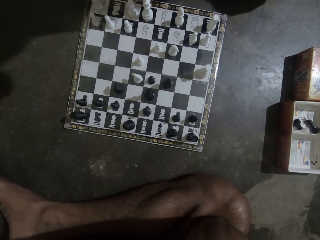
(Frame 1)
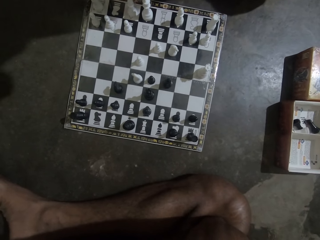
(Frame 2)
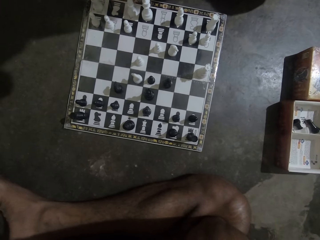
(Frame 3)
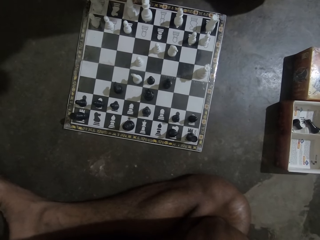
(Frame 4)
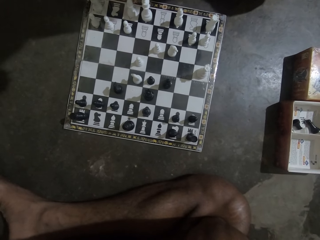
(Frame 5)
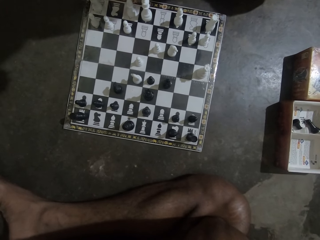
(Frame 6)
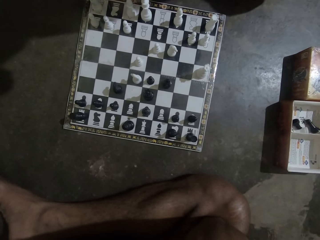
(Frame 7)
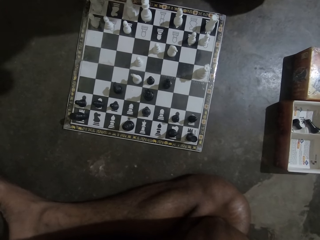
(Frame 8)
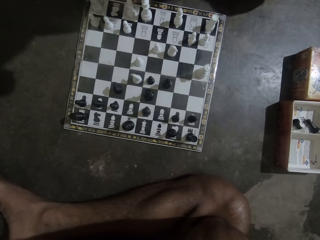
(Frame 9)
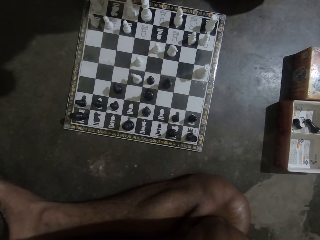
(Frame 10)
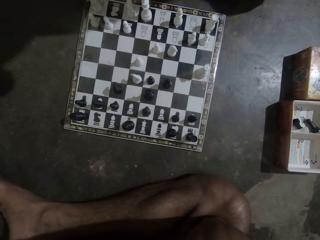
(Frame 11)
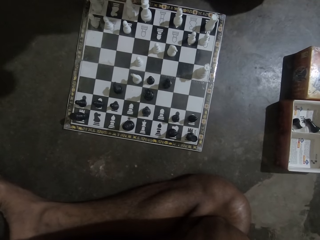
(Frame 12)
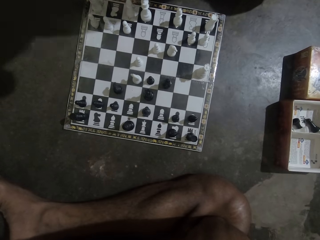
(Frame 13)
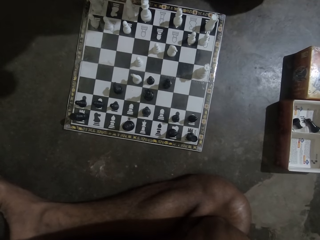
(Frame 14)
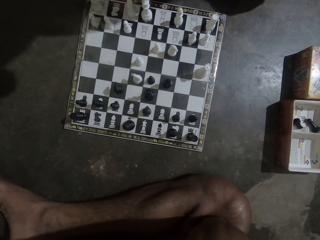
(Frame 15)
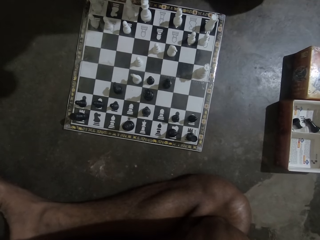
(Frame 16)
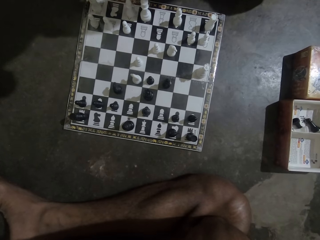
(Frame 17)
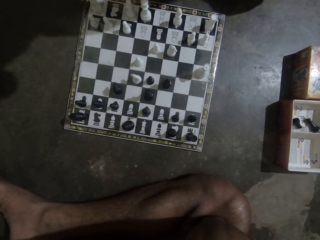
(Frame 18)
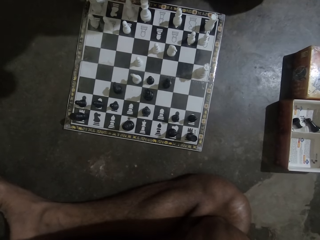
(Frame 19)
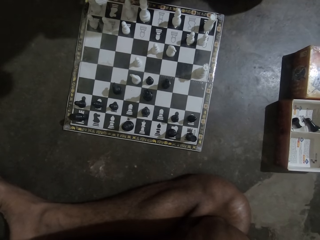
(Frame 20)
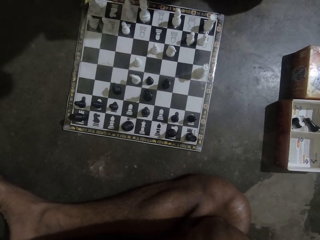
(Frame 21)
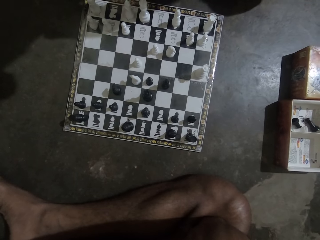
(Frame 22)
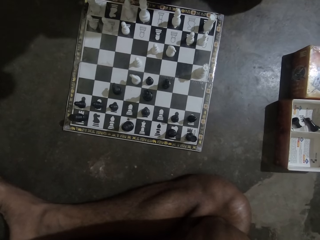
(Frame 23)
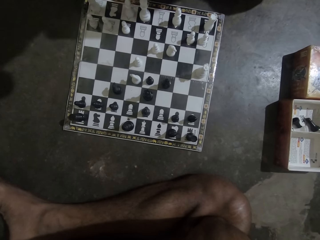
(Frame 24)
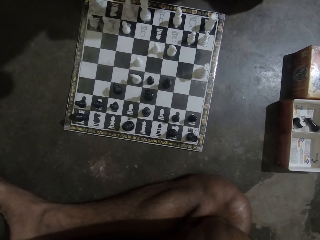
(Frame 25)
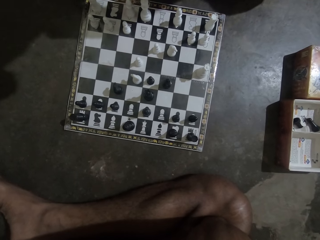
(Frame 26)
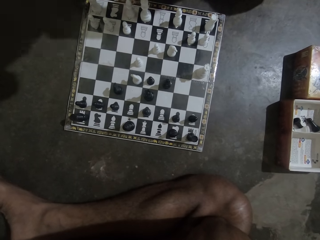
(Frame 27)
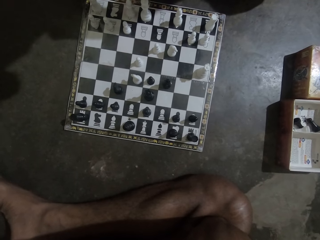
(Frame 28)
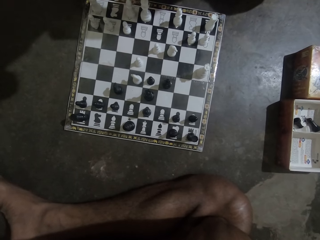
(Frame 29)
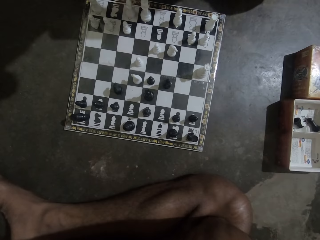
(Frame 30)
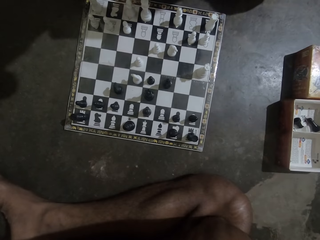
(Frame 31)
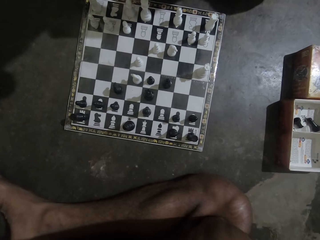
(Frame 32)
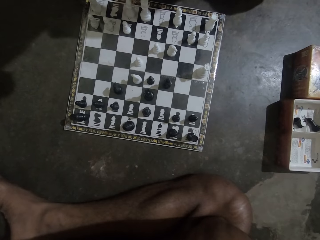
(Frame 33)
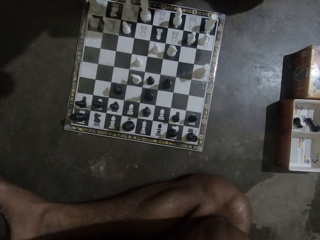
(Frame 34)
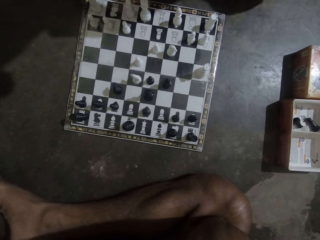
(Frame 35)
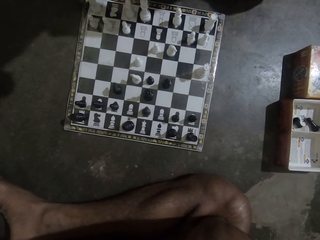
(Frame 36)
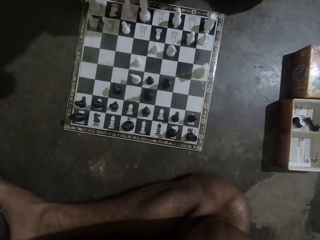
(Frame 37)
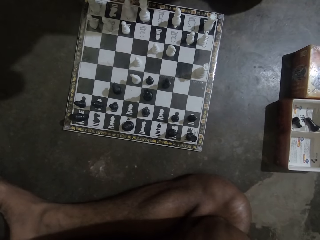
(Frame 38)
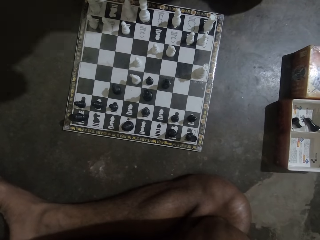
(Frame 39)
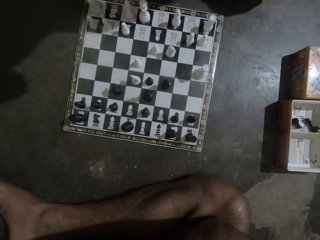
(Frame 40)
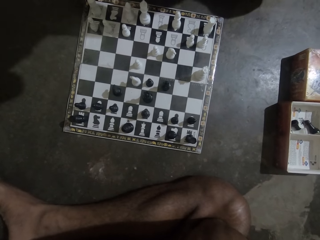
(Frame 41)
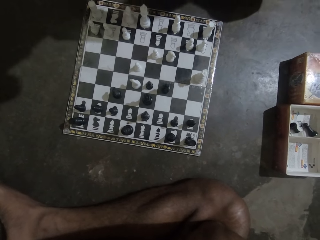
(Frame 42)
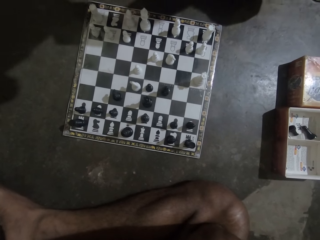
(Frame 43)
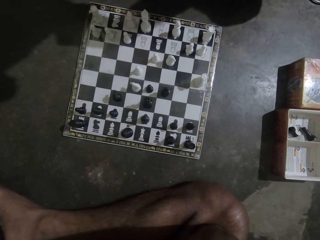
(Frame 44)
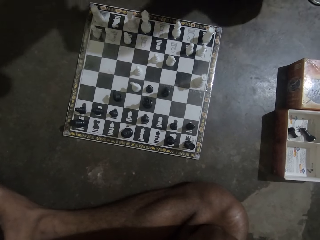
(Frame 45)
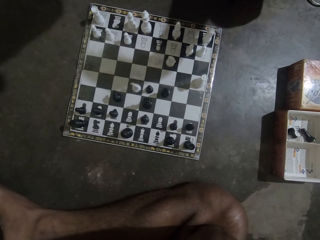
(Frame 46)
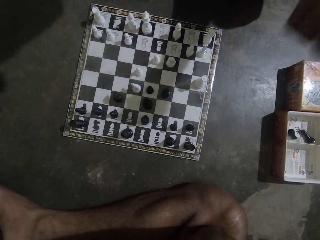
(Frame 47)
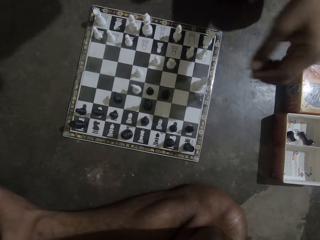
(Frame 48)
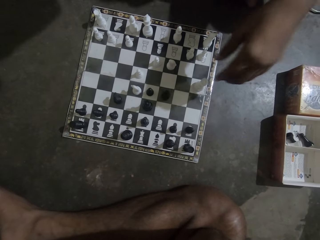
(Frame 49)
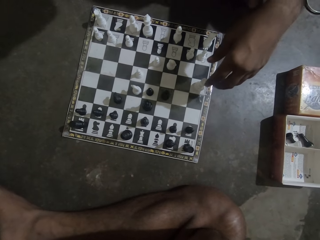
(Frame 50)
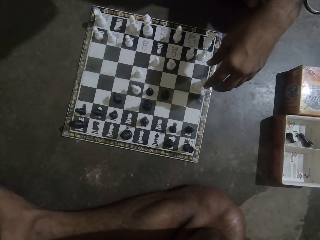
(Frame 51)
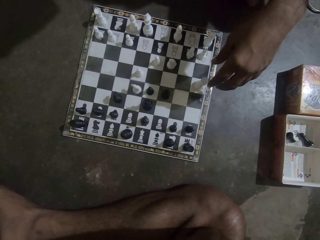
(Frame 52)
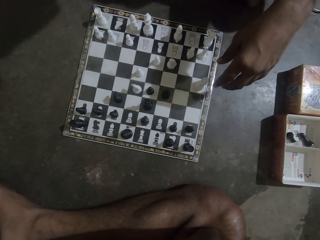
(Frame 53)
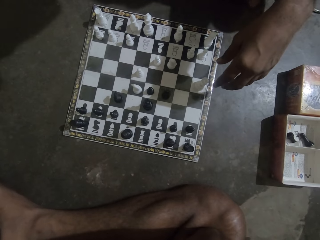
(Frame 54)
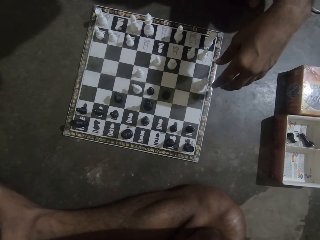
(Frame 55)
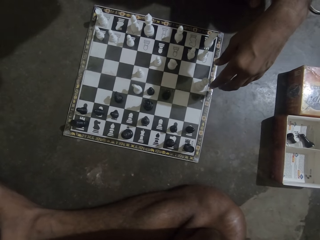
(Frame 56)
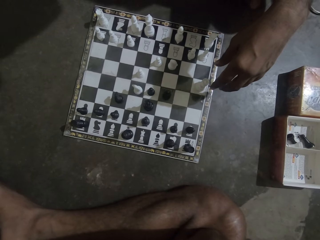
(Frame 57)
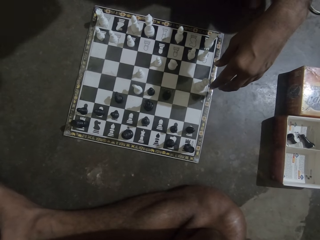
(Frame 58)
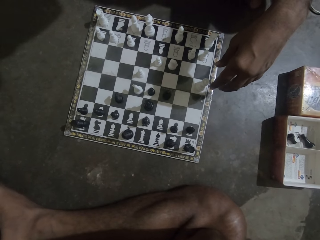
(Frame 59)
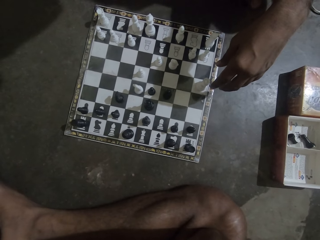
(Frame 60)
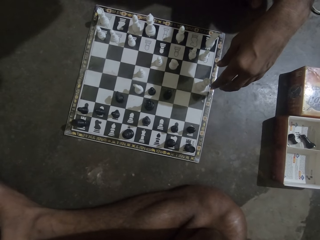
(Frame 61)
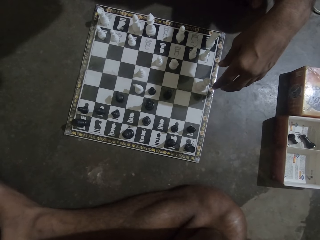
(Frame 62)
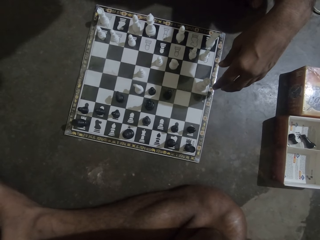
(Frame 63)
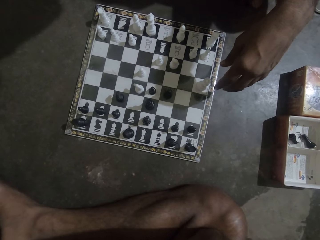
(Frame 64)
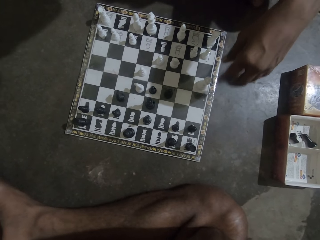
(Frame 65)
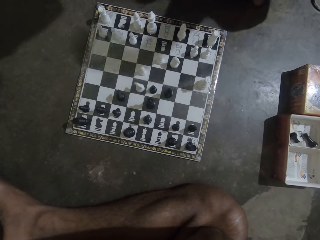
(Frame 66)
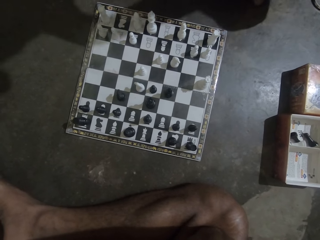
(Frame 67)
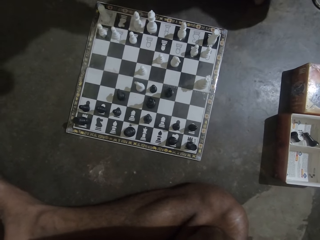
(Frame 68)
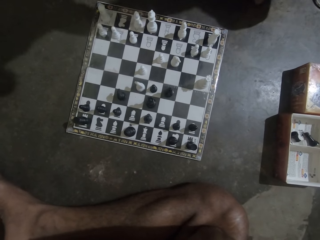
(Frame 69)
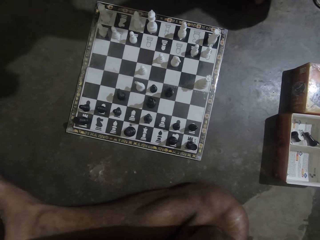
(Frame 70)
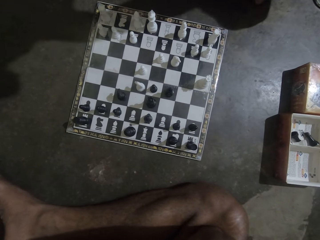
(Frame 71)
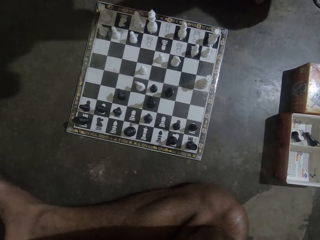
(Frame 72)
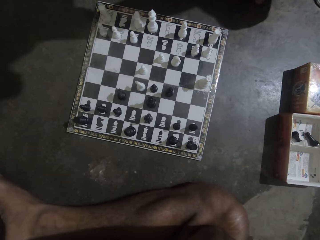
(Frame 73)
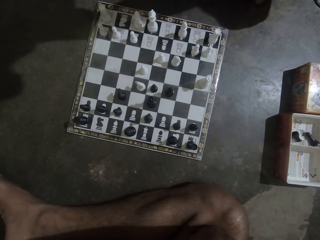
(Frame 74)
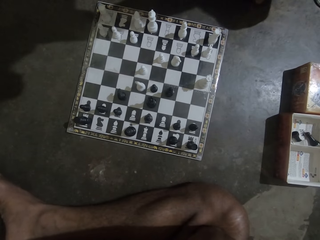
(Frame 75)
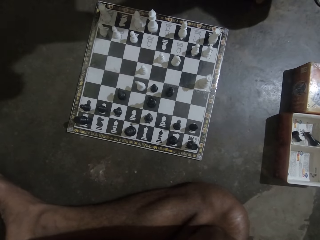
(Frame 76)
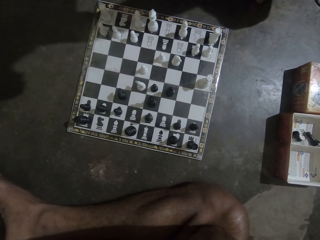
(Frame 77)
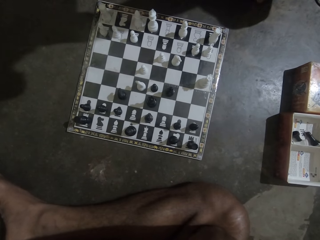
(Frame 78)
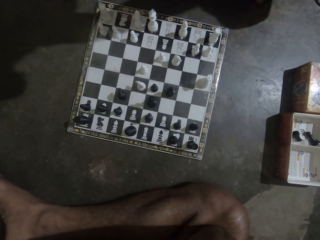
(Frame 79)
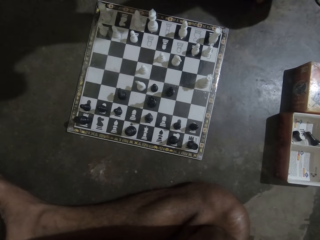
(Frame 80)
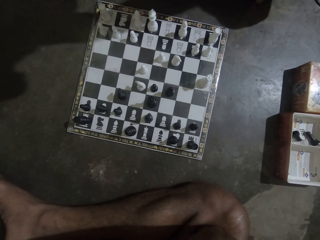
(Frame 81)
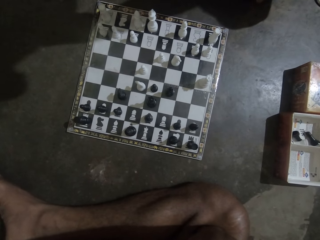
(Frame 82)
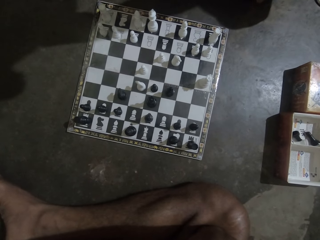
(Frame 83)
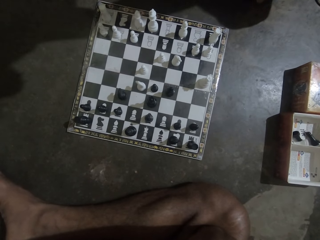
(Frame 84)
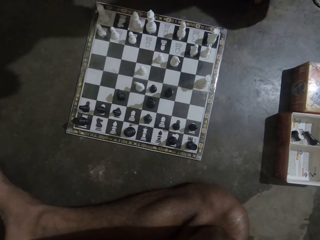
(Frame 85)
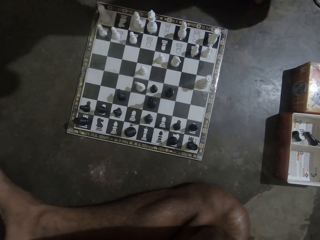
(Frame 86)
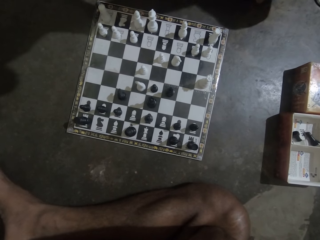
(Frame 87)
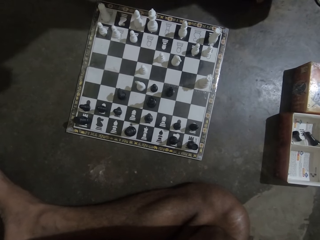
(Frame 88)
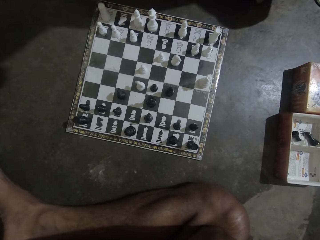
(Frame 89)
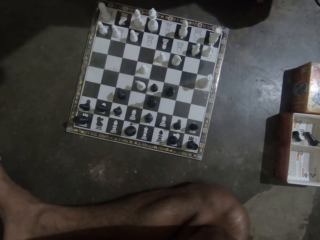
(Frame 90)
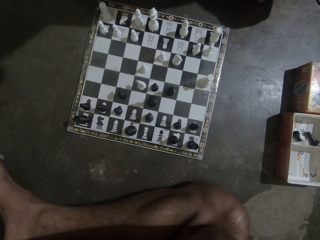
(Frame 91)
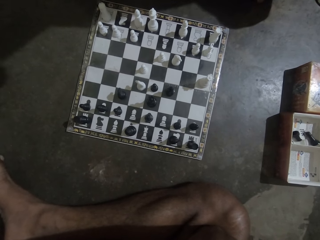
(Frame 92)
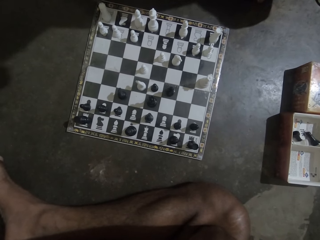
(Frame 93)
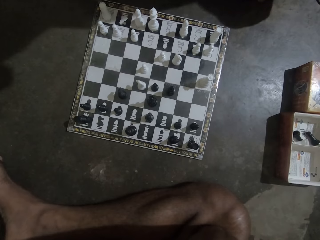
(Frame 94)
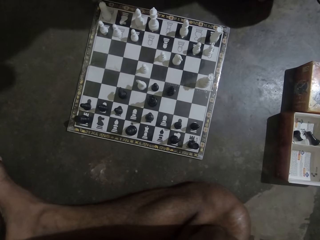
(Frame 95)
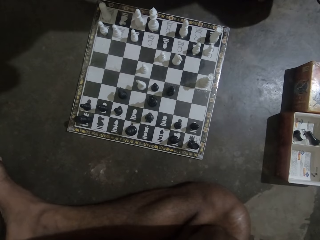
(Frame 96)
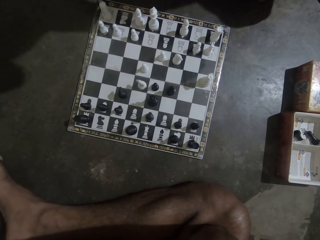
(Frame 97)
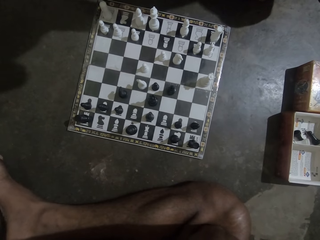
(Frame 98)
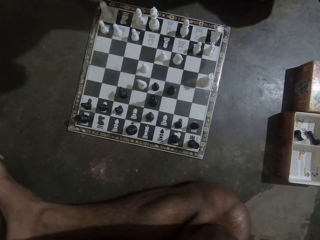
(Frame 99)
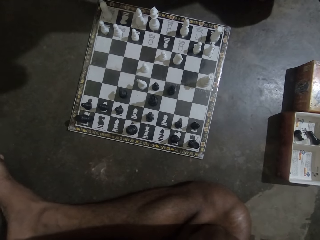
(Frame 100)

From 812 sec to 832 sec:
The camera wearer reaches a hand towards the chess piece. A man lifts his hand. The camera wearer stares at the chess board.

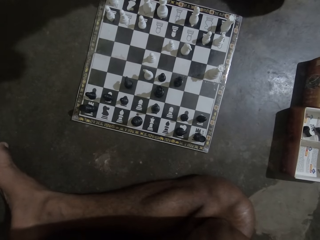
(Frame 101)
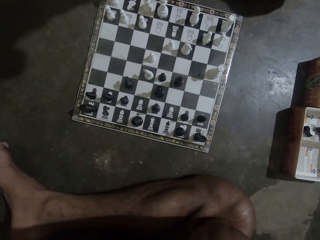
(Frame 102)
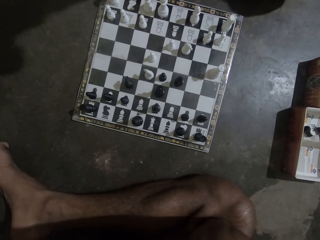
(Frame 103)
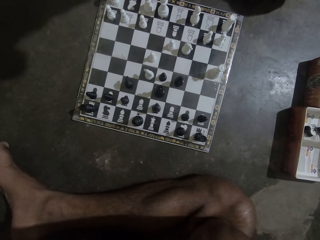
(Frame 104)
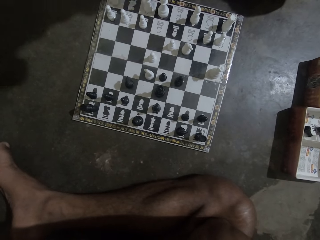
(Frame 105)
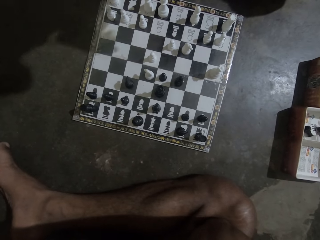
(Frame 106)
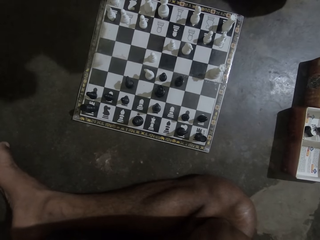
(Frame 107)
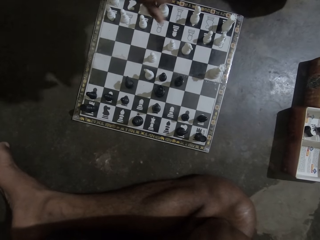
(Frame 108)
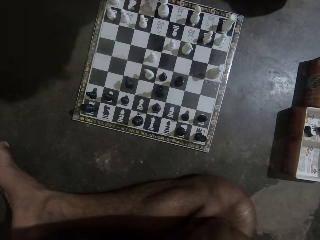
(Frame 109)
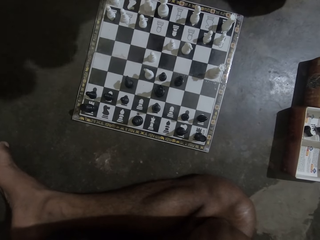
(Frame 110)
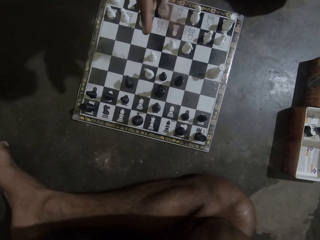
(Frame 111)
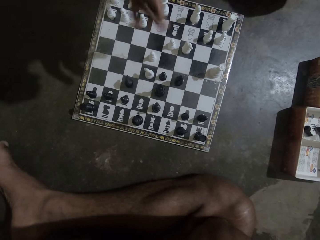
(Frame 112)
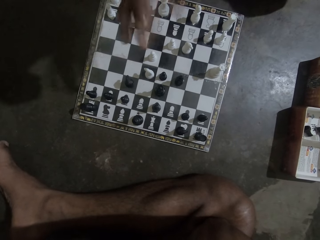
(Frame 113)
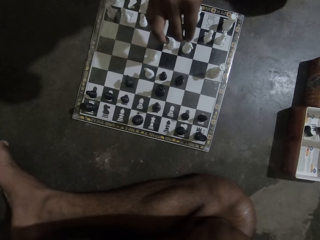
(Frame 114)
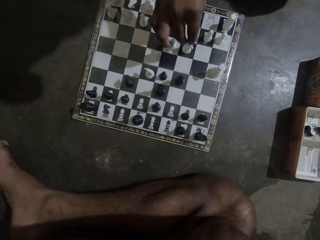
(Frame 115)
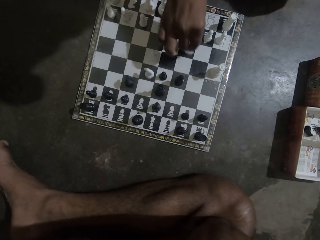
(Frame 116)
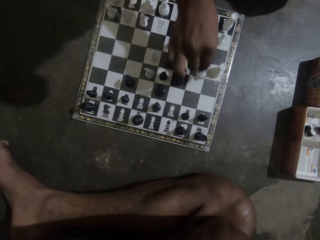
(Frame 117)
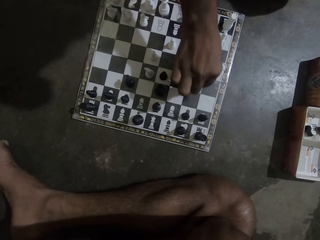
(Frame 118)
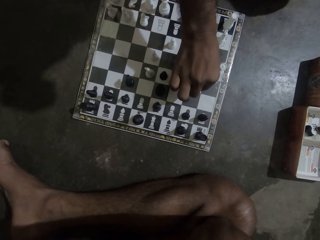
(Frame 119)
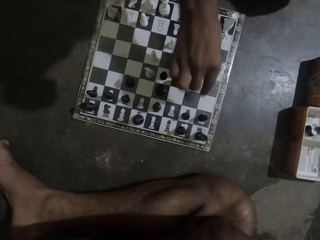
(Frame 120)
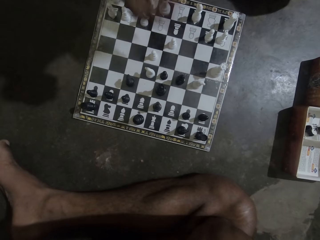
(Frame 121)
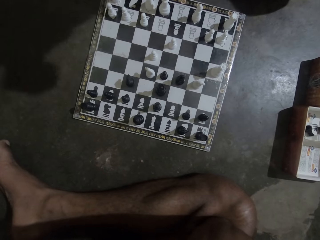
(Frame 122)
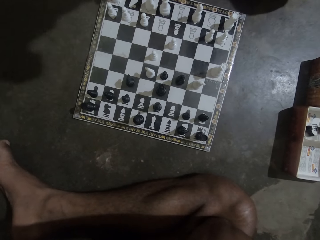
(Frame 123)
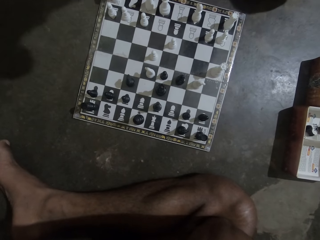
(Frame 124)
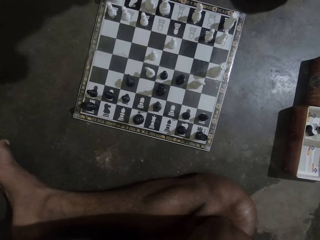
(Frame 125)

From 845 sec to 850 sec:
A man moves his hand and picks up the pawn. The man moves a white chess piece on the chess board. The man places the pawn on the chess board.
